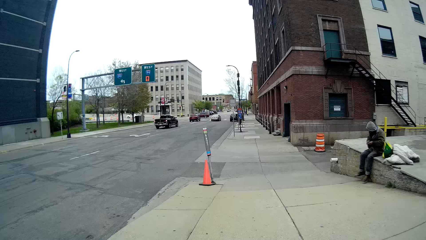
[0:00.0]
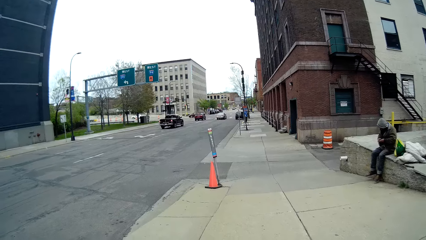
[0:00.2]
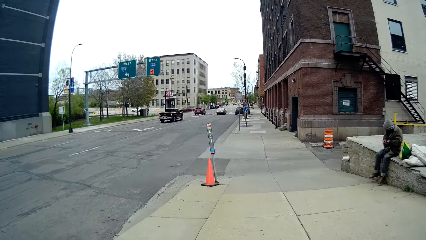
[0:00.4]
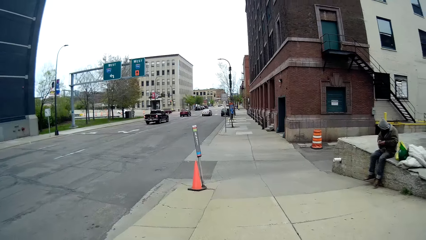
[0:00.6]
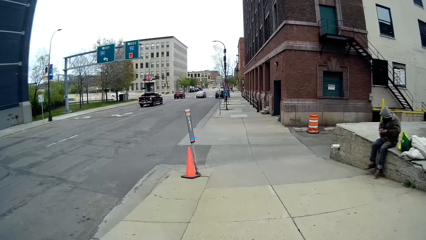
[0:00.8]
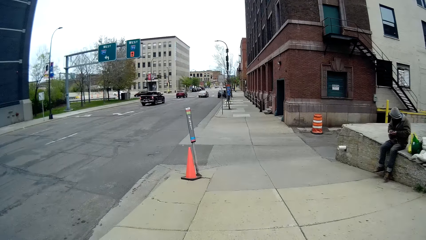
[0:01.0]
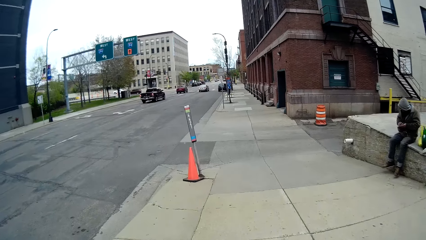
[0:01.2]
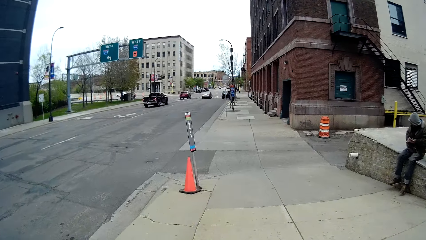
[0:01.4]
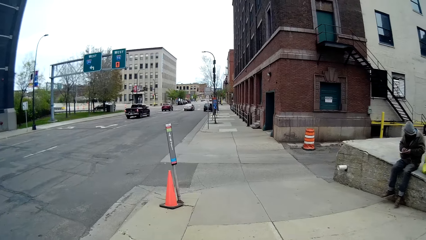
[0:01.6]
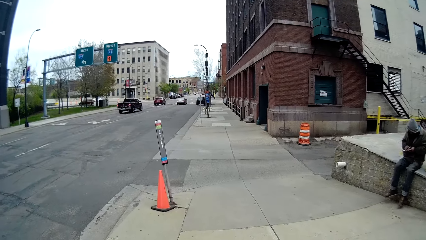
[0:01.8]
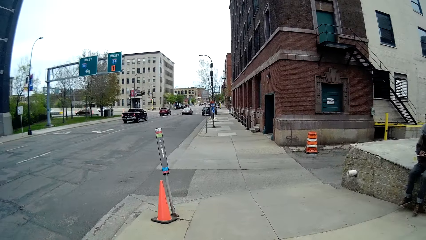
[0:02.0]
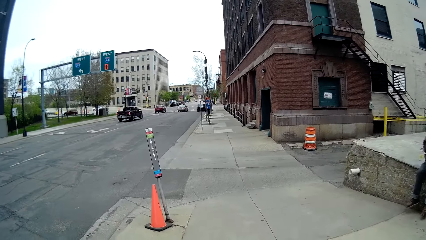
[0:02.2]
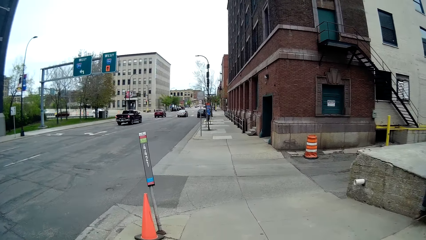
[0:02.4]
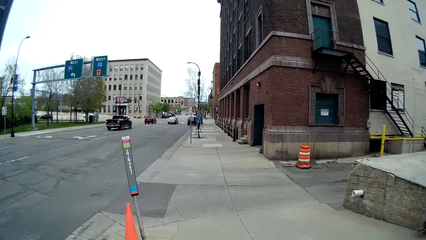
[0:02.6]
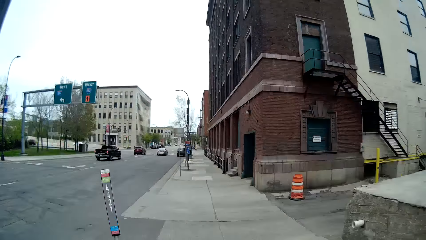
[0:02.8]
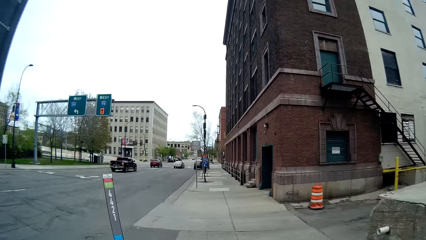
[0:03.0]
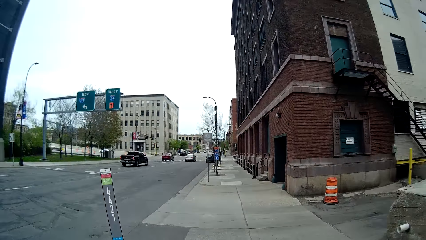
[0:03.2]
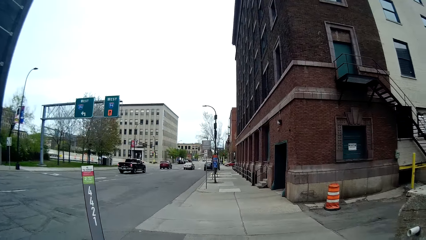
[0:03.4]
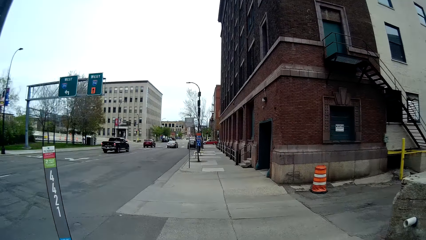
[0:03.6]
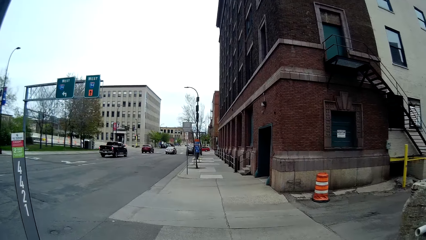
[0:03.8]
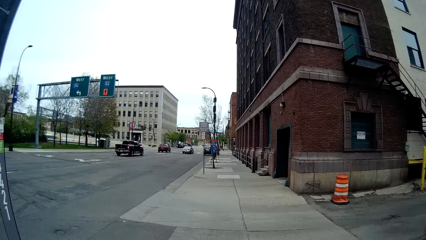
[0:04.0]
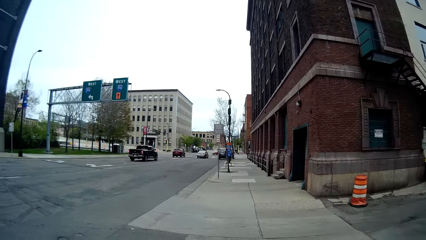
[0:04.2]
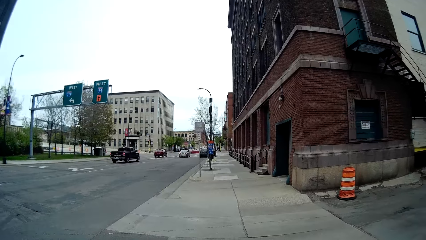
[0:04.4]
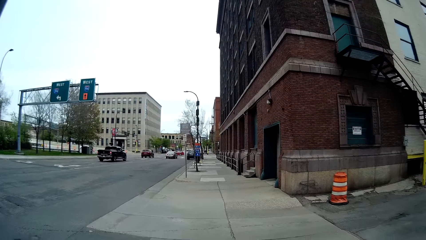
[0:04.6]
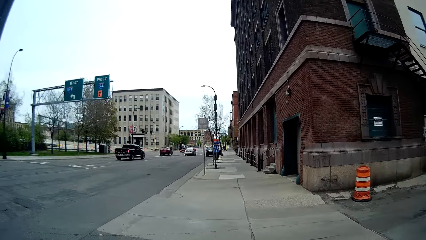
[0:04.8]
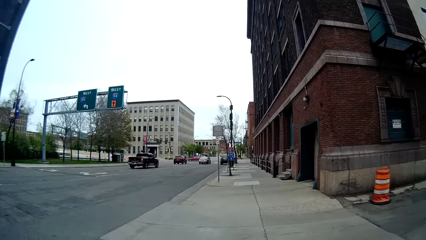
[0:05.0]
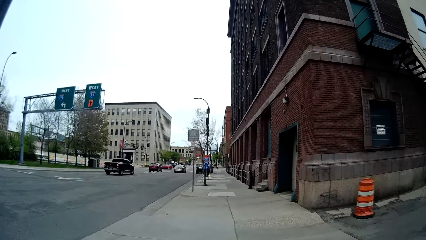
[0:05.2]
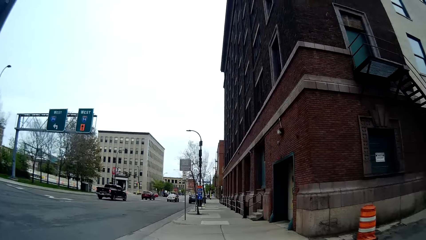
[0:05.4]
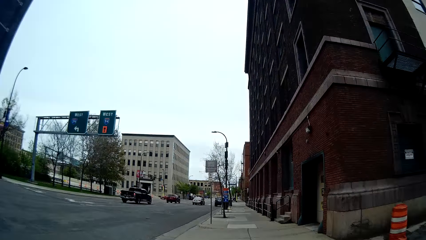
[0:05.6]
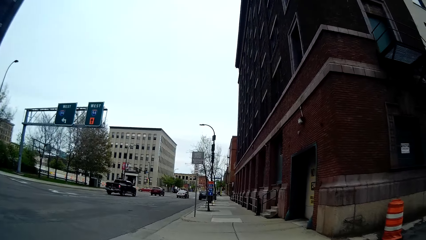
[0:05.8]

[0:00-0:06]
The camera wearer walks on the road.

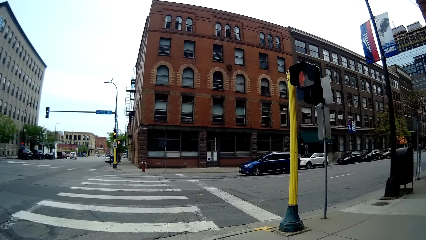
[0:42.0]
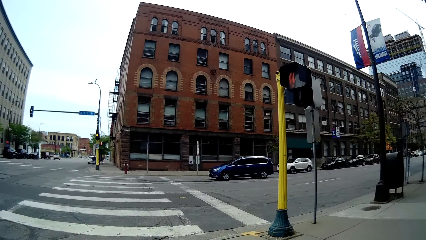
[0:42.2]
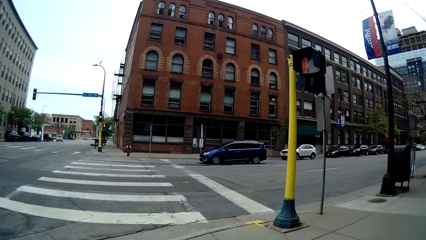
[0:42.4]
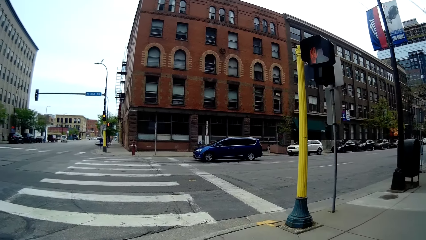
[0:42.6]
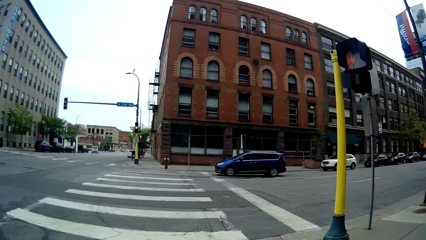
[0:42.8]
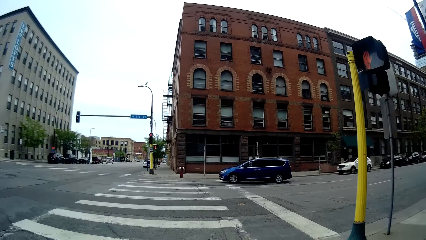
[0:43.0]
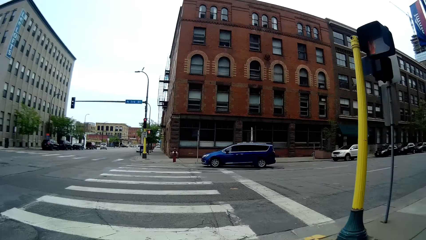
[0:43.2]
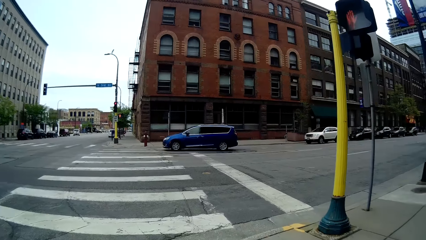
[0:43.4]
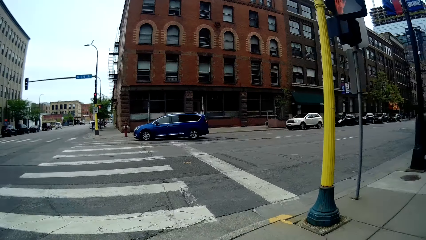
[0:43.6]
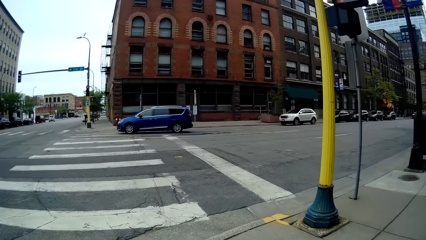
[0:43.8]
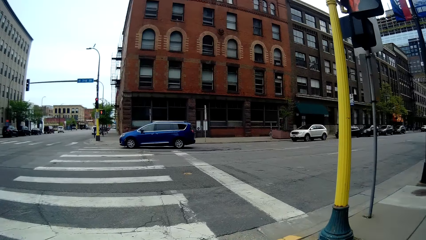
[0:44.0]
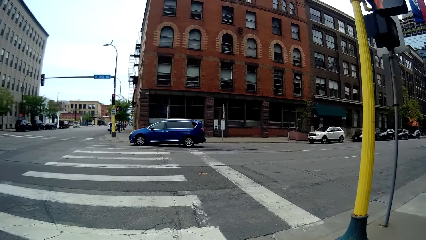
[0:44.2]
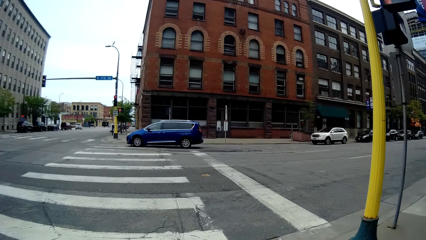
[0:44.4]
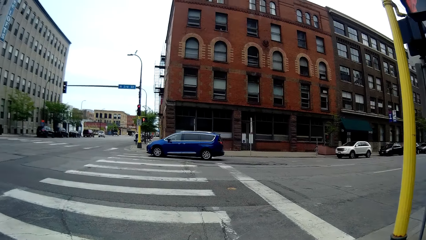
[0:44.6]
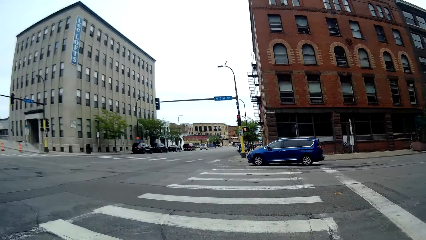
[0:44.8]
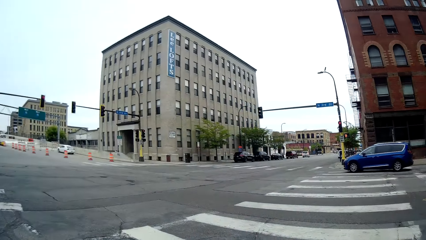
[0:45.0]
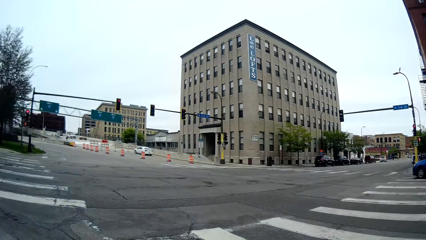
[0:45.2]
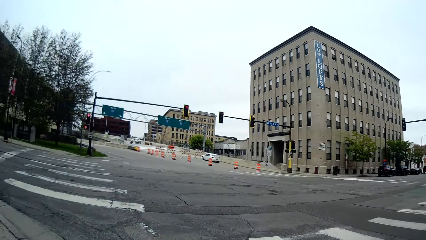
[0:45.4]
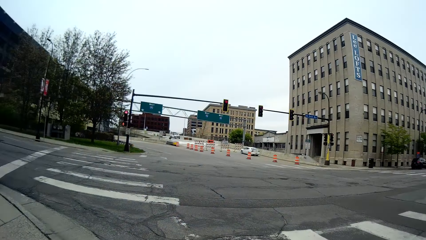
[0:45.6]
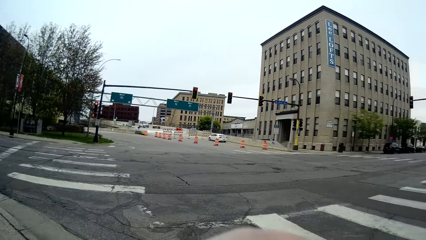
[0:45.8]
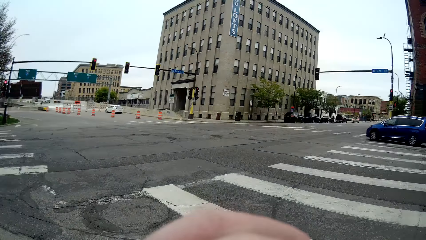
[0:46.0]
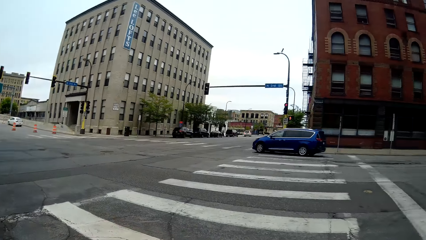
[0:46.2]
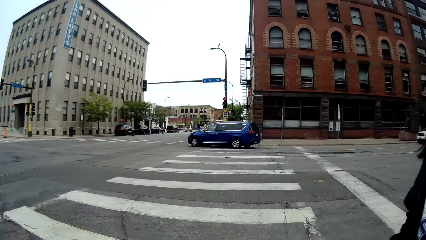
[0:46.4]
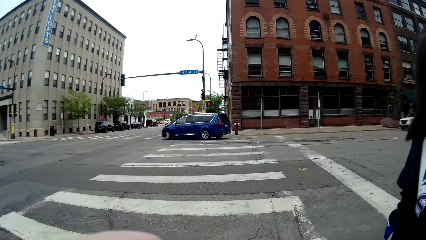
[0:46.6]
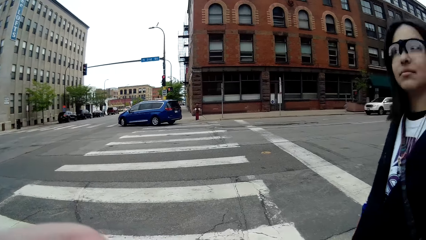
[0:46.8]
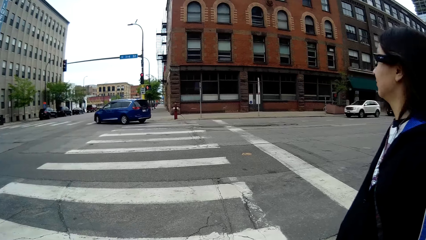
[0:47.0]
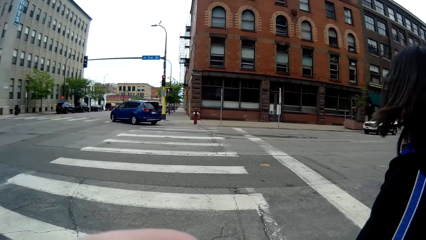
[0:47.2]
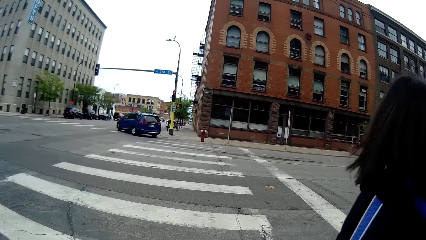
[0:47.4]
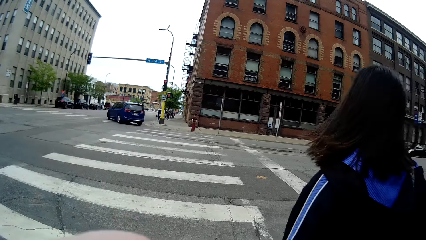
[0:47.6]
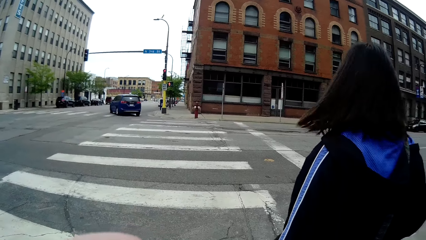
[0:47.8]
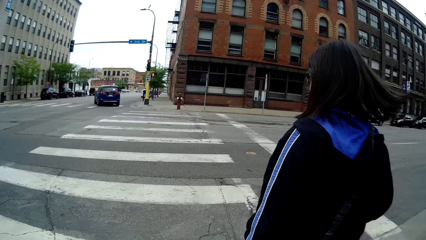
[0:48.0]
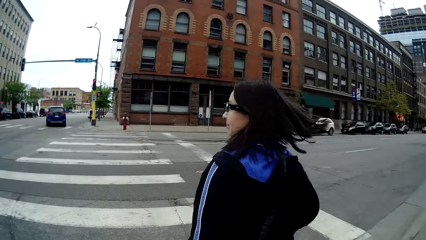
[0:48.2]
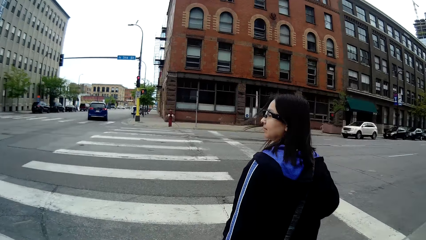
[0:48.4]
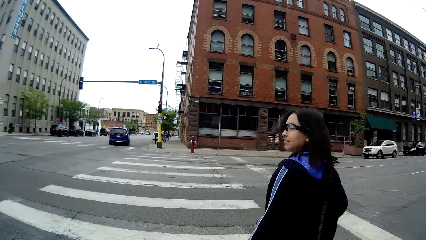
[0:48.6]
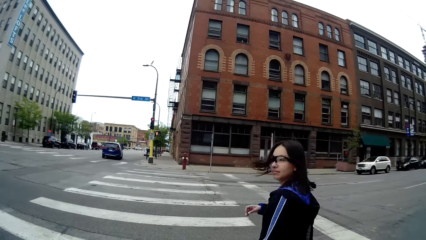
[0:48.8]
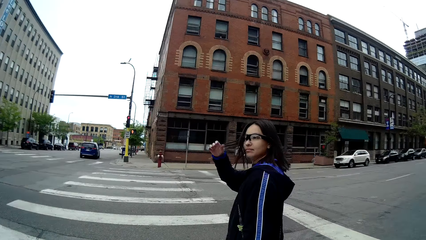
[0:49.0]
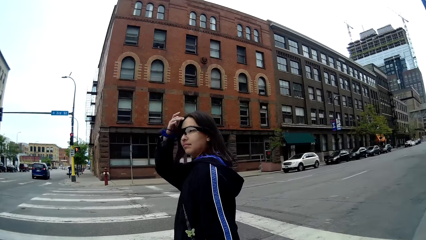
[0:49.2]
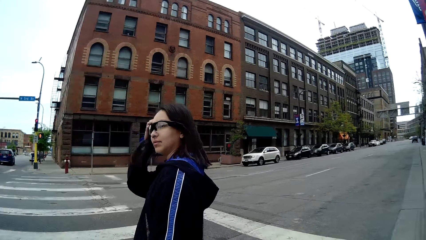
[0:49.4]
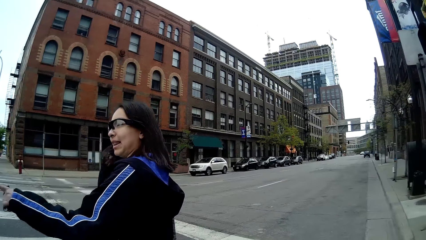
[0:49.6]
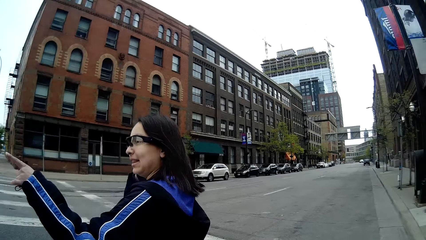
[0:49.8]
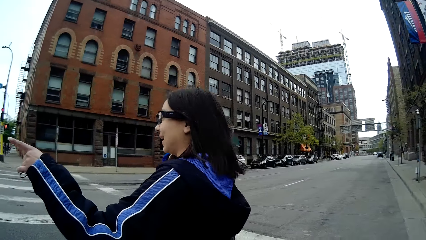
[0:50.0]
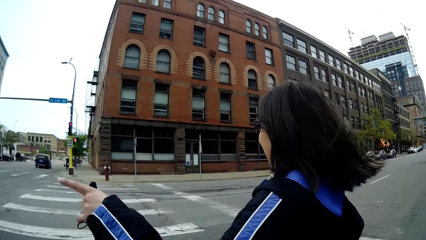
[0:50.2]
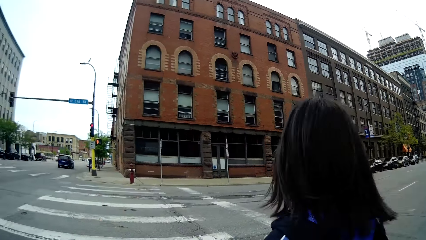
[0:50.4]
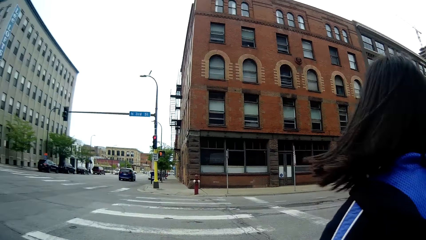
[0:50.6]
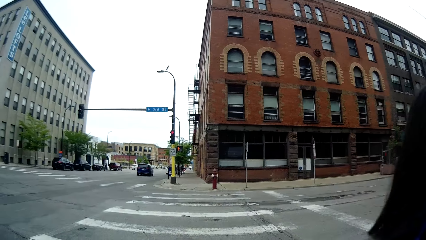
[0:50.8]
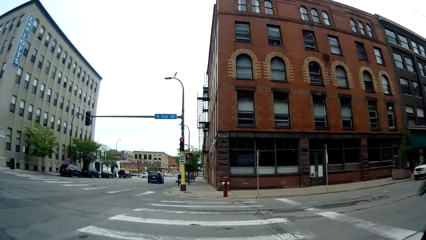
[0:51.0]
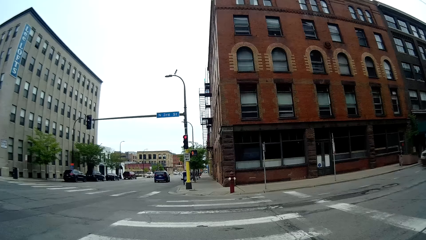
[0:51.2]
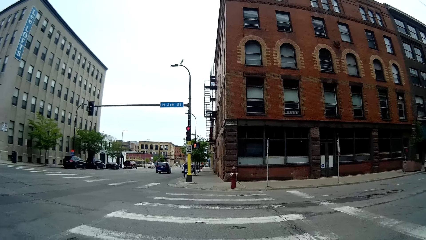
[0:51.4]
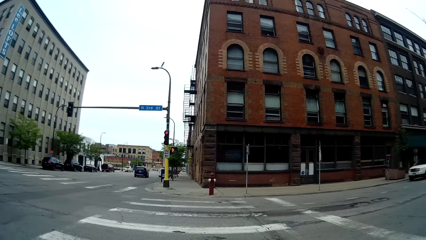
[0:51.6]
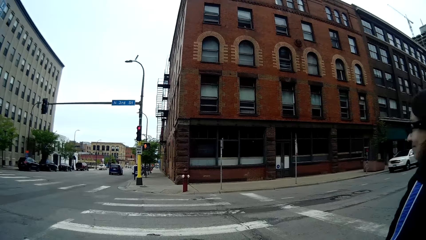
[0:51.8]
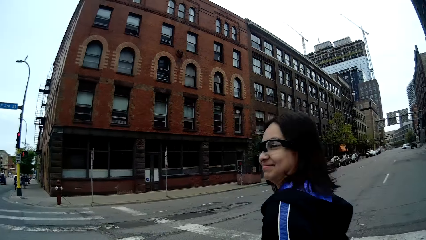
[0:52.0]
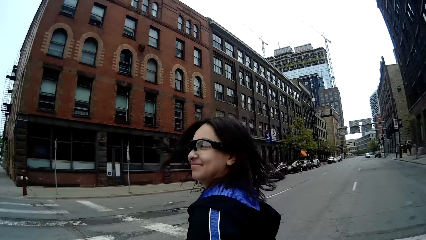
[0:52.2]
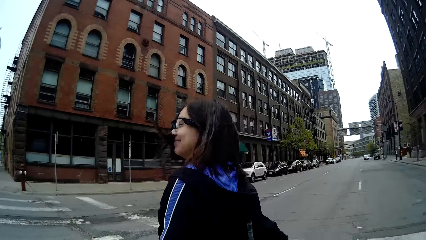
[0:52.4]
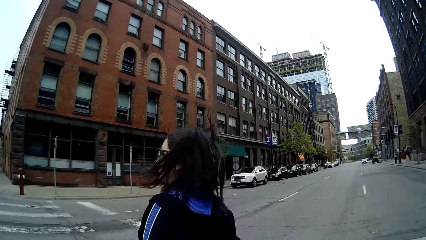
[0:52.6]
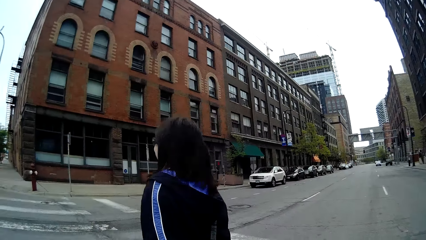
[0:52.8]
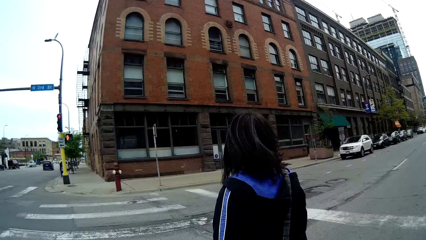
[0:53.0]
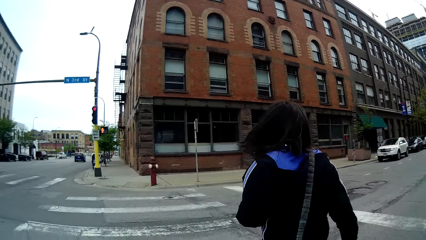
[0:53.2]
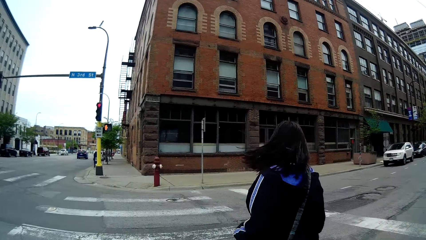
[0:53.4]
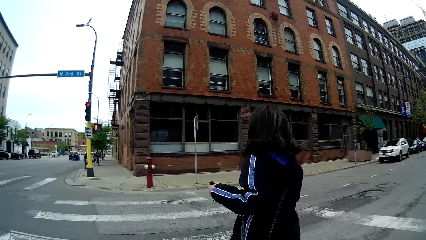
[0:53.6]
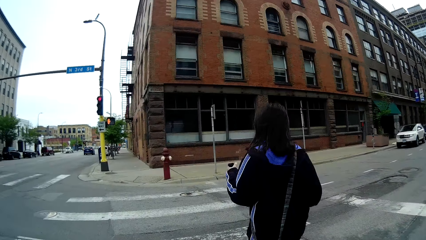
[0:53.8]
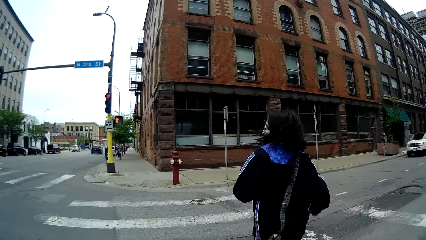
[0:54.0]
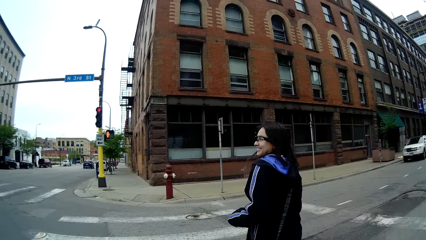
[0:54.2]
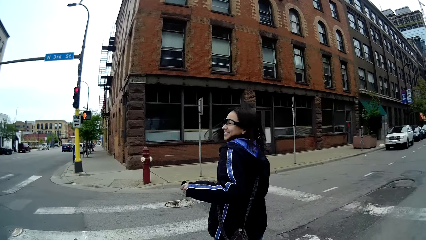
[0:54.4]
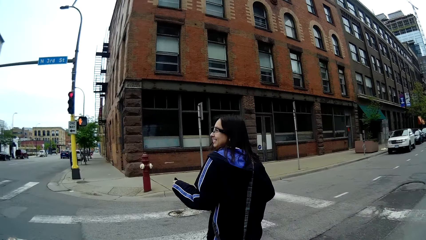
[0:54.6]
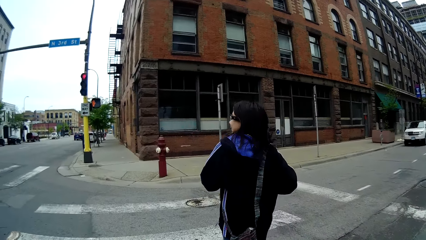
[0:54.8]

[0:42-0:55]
The camera wearer stands on the zebra crossing. They look at the road. They cross the road. A woman crosses the road. The camera wearer walks on the road. The woman packs her hair with her right hand. The woman interacts with the camera wearer.
